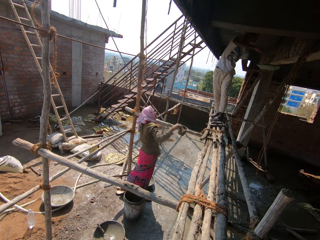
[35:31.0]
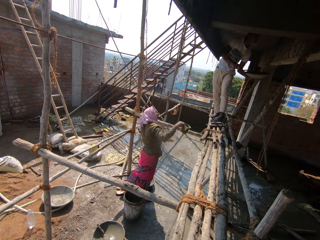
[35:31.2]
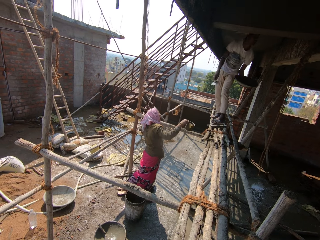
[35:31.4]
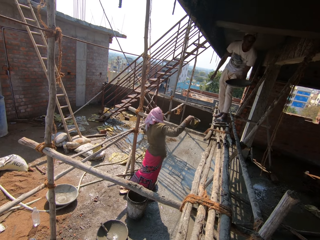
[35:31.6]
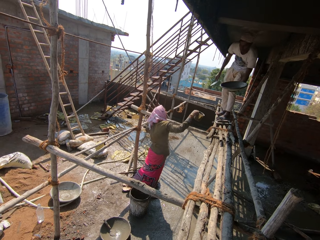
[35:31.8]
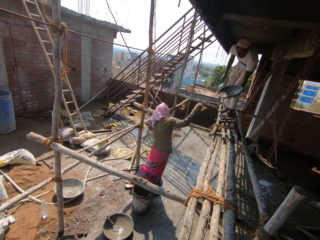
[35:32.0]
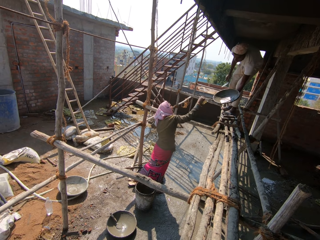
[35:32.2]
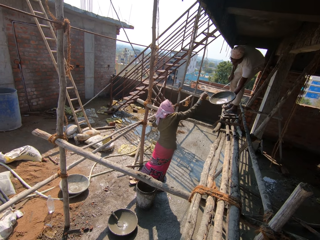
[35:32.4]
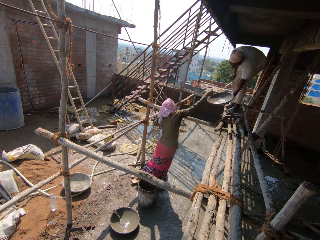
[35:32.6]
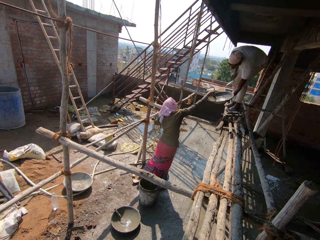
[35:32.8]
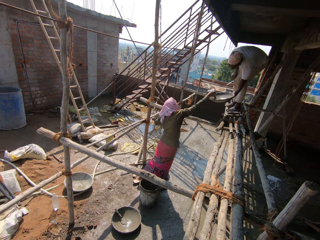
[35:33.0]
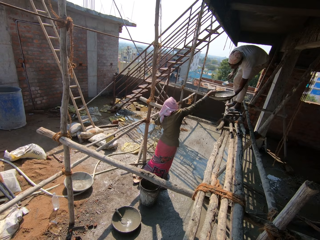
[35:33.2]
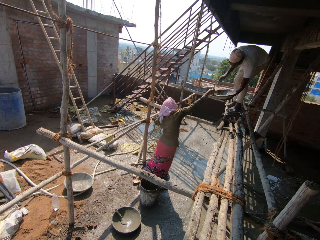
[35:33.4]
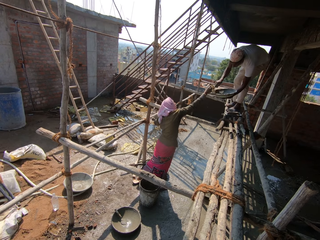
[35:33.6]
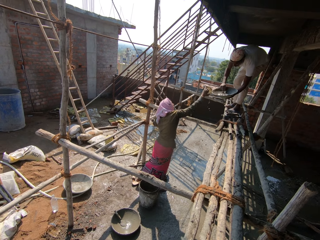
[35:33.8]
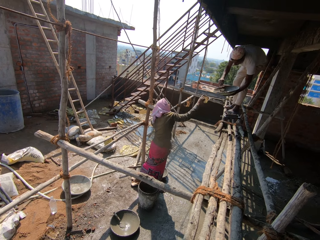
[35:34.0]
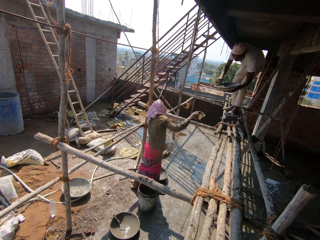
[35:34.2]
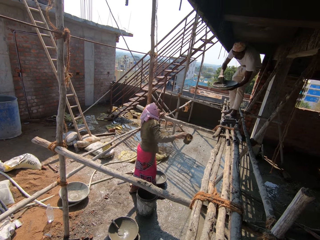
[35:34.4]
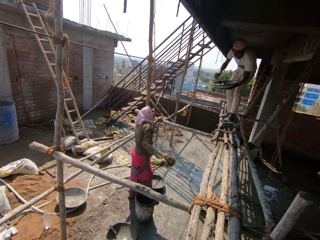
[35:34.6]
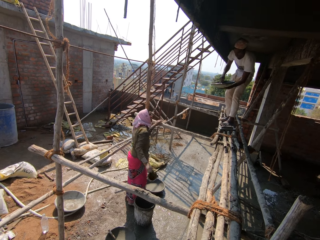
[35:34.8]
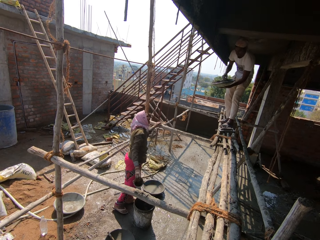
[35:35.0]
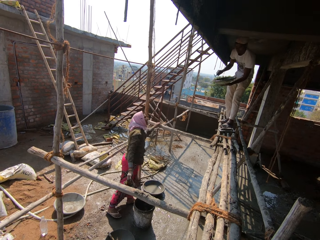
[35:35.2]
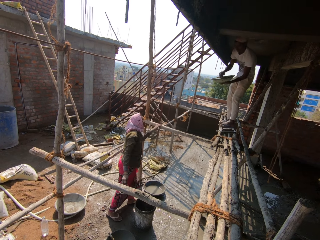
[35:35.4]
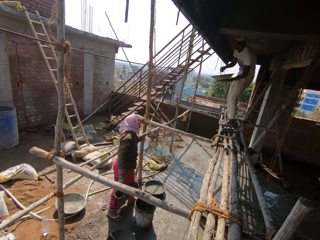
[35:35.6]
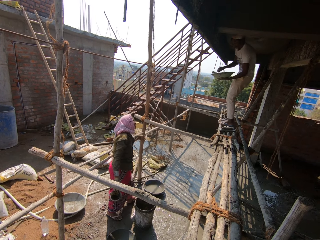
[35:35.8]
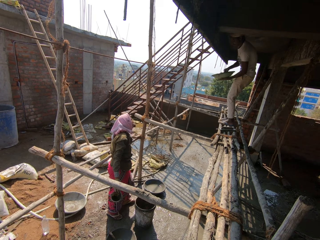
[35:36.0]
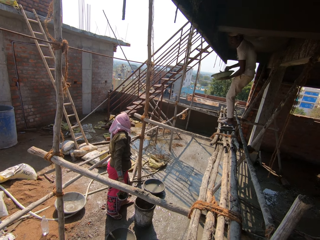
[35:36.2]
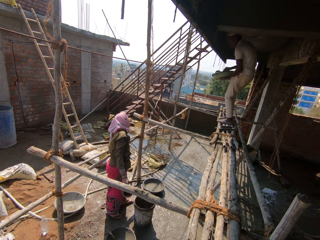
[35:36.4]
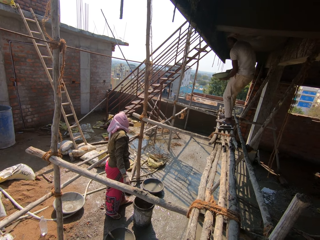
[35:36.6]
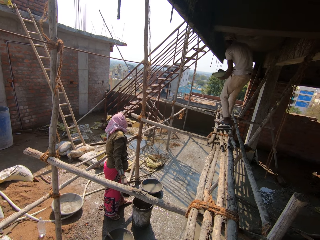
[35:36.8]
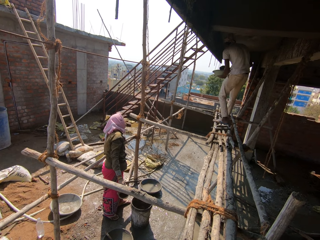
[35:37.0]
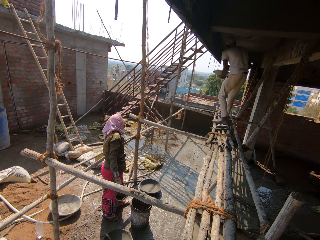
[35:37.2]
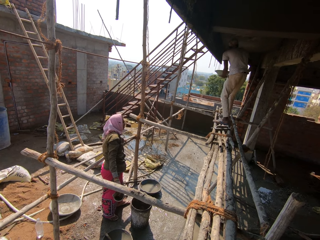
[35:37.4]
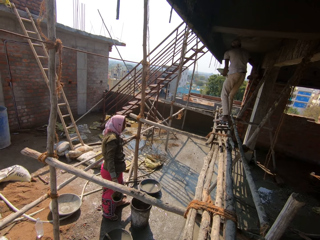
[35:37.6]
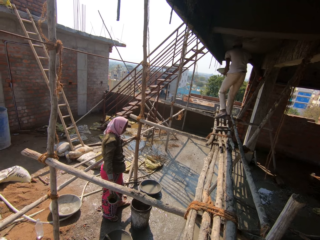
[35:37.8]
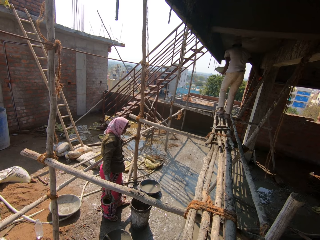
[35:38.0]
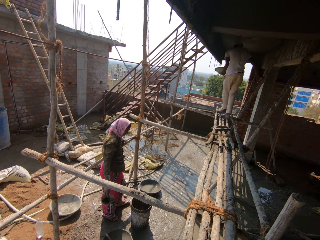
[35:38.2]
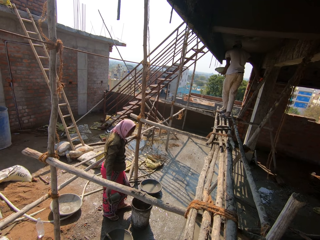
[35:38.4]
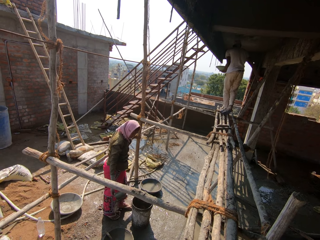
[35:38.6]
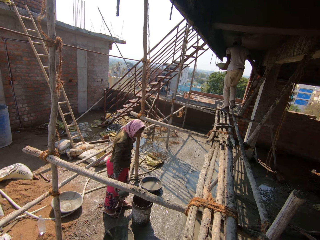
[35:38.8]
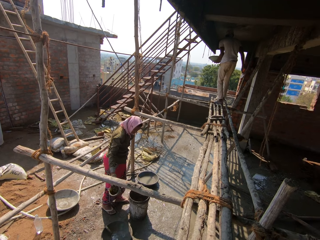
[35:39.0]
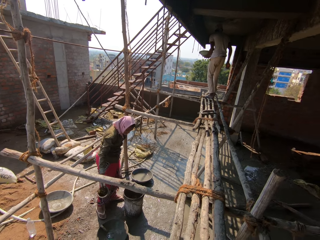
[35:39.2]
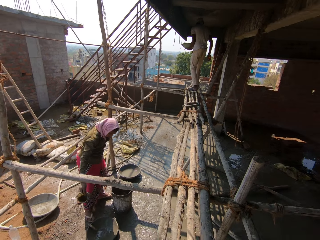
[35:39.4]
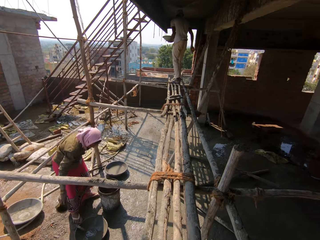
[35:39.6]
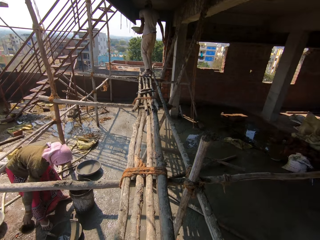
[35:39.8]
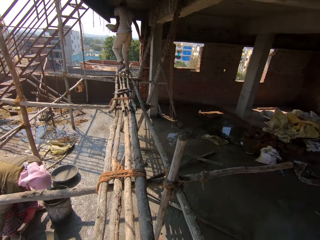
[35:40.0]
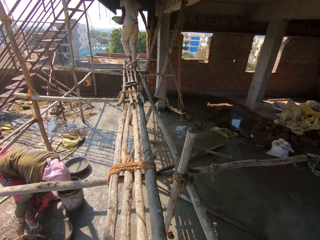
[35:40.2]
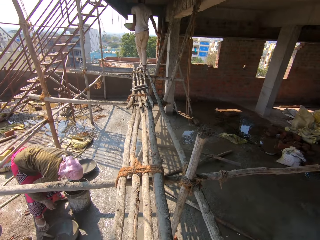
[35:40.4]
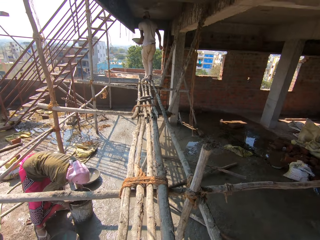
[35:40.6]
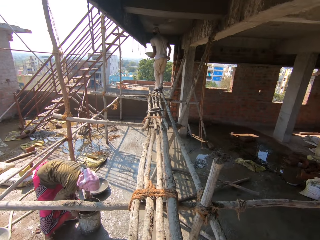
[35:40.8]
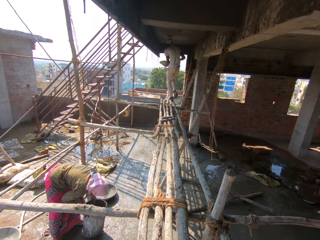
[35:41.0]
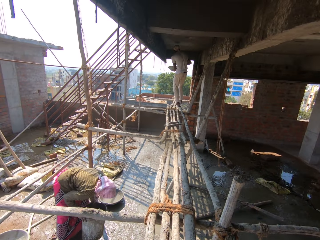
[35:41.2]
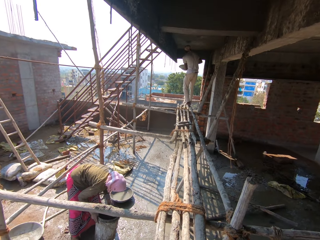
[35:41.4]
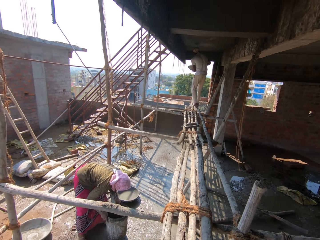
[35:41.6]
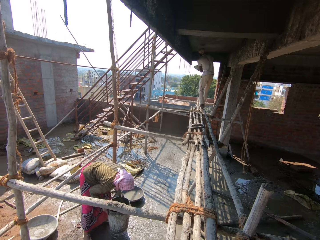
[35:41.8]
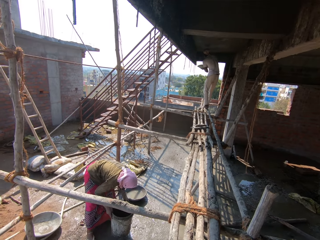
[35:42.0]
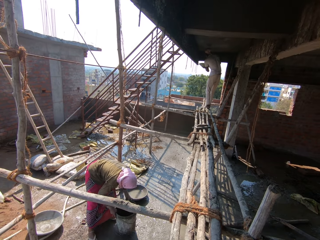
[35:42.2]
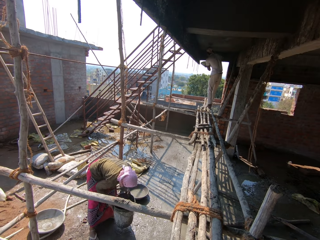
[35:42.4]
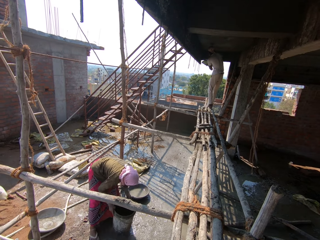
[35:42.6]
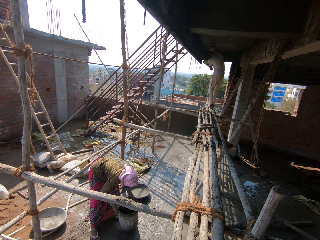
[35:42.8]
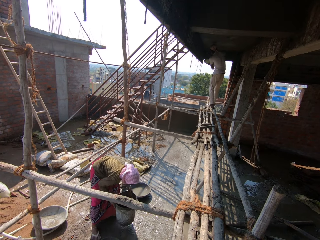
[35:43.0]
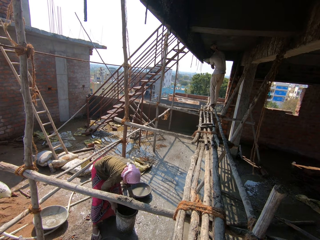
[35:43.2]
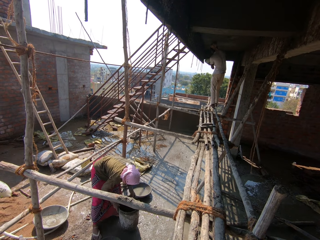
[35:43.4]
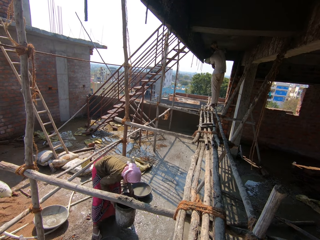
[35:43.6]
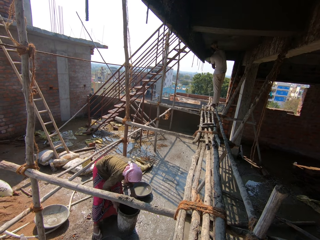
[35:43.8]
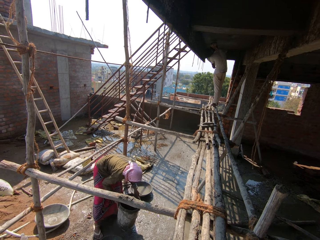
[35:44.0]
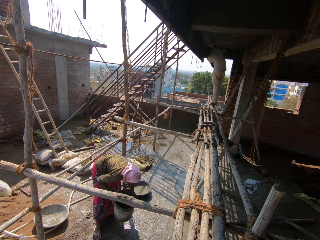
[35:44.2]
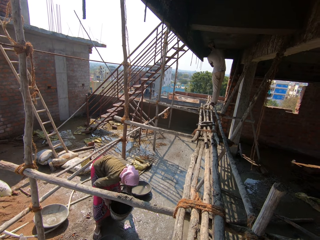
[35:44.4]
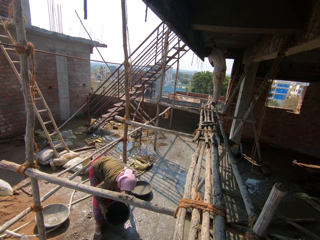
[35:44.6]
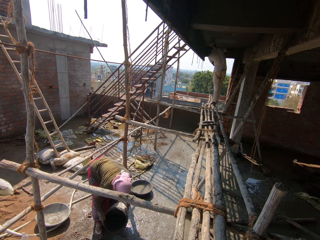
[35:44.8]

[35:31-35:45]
A man picks plaster from a woman. The man mixes the plaster and moves around. The camera wearer spits. They look around.

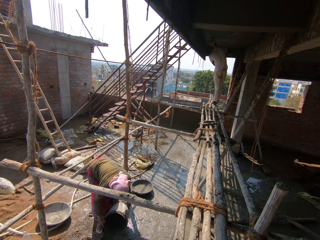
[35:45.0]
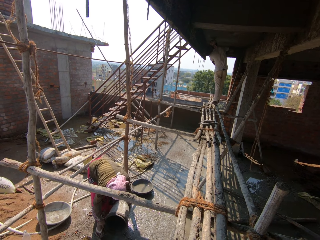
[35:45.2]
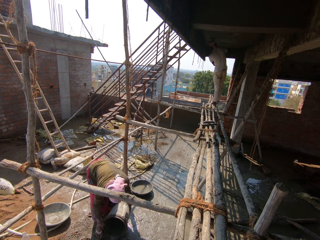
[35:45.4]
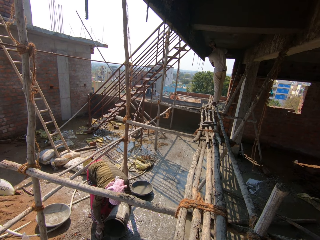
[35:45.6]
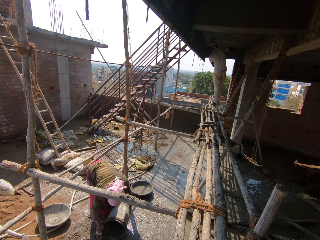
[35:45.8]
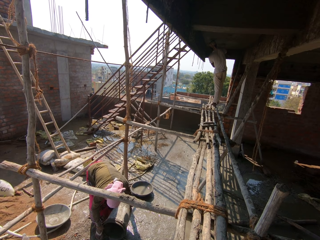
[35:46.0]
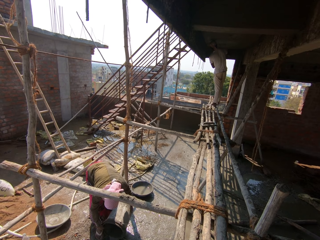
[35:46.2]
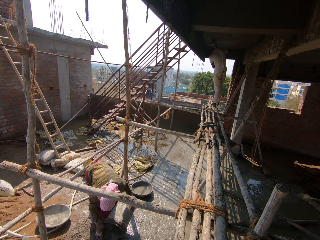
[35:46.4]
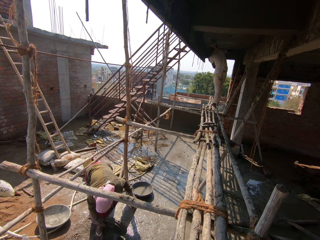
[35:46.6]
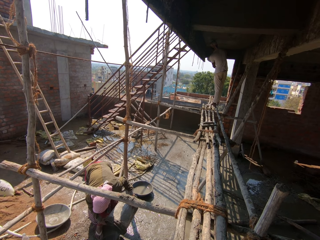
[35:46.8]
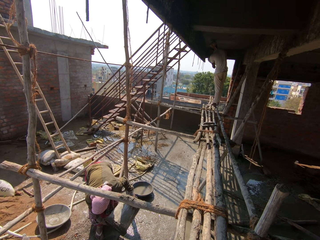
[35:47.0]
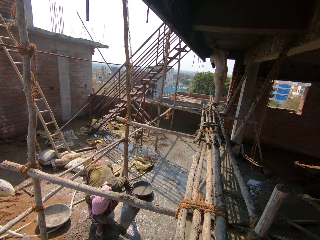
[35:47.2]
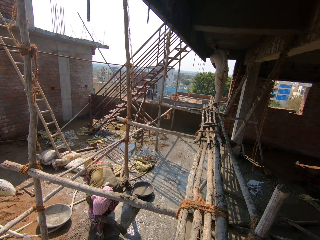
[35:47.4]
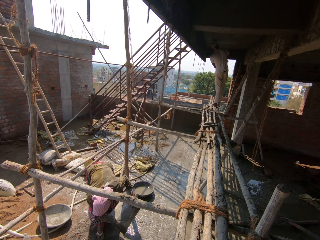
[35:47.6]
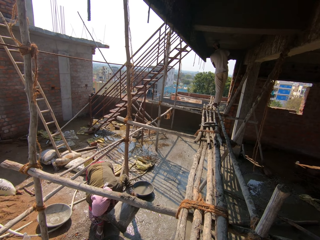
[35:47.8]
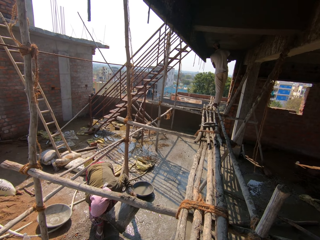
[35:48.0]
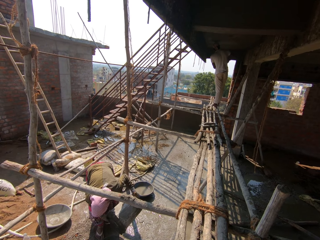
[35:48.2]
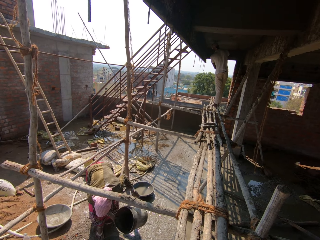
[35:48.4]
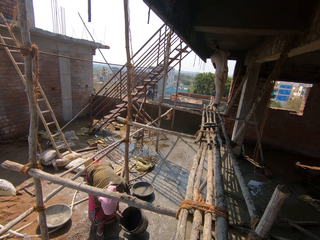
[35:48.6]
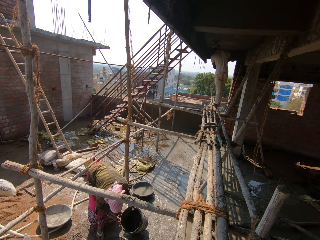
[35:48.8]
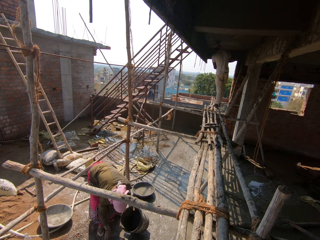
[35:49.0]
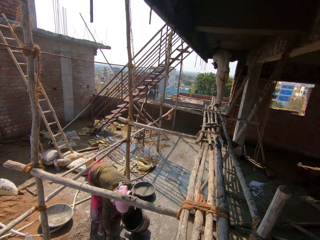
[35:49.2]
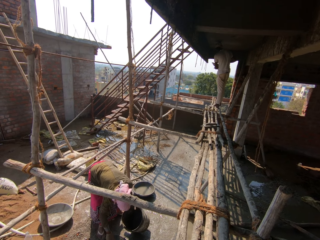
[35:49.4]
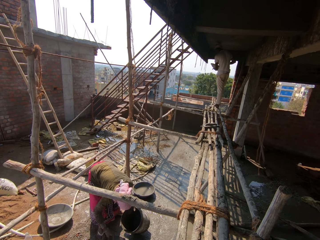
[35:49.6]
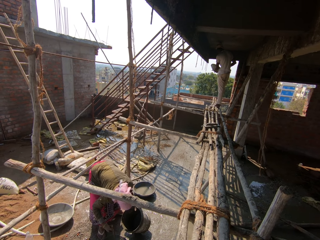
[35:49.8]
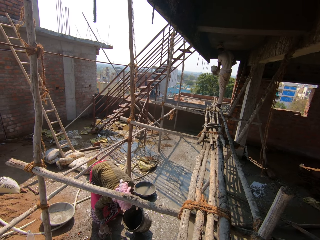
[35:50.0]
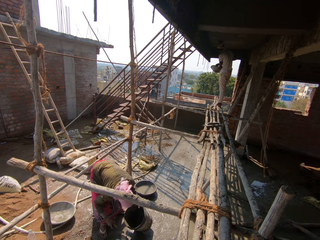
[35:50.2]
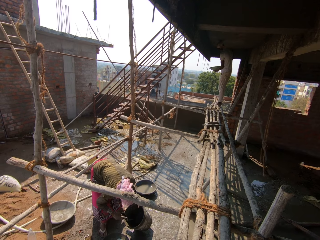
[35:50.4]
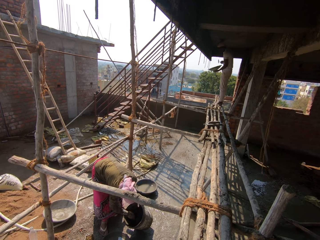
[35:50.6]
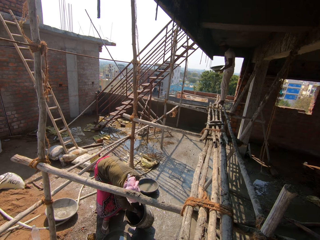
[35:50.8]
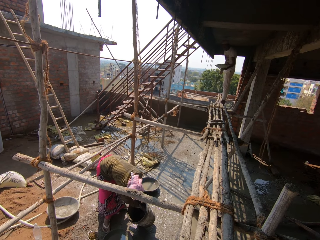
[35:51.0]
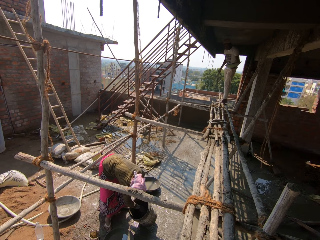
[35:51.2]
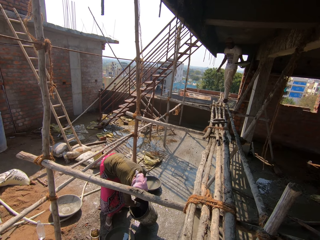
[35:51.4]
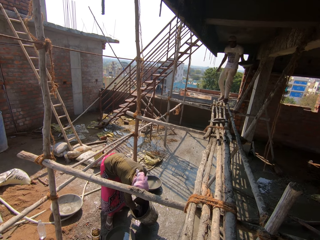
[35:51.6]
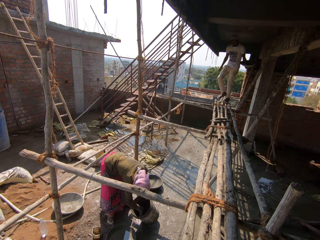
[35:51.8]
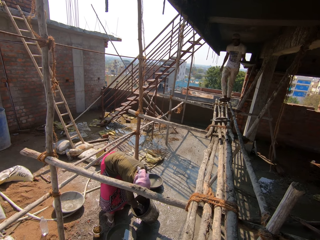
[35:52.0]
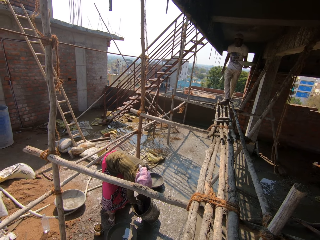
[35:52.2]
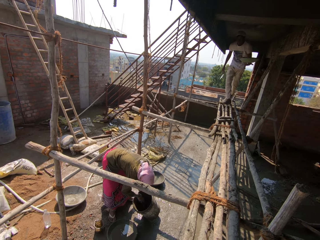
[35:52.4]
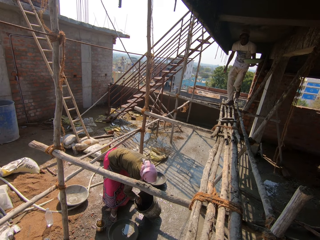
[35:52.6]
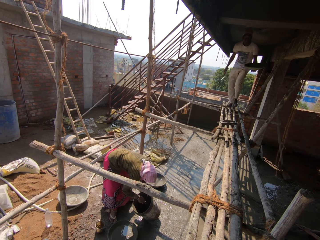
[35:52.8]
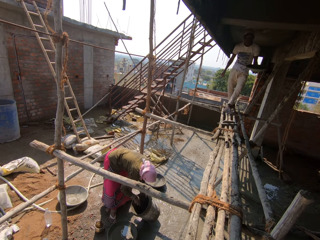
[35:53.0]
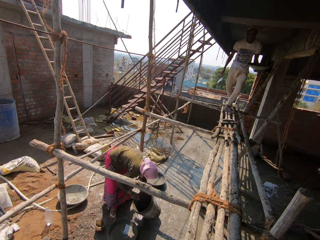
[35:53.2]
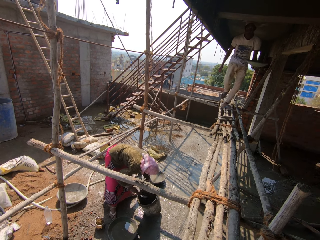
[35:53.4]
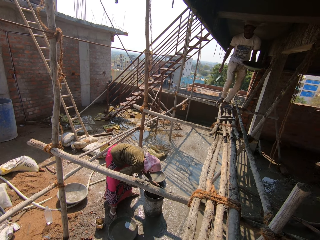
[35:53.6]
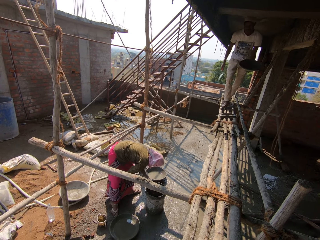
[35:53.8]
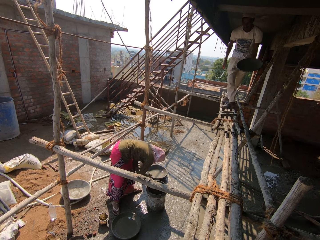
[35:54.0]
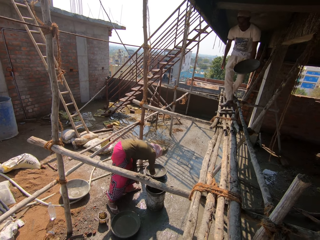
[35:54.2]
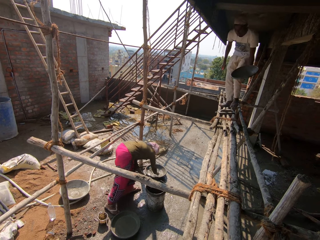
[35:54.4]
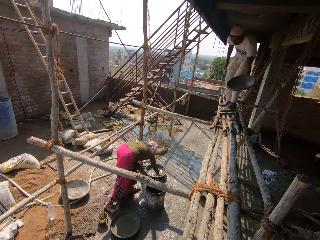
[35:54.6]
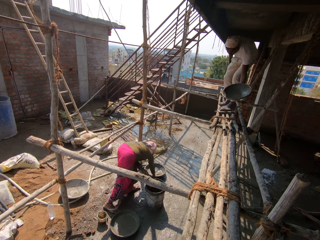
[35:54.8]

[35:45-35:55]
A man plasters the wall and moves around.
